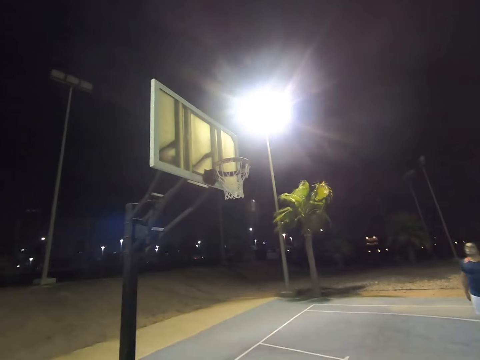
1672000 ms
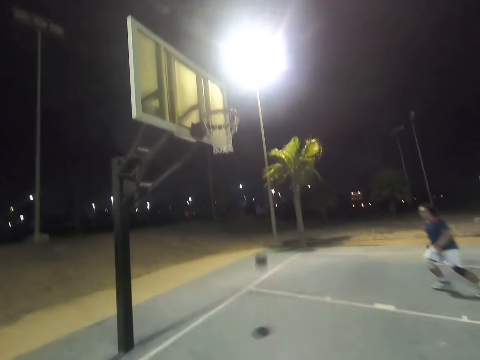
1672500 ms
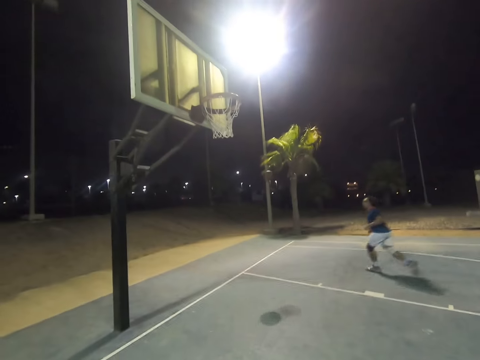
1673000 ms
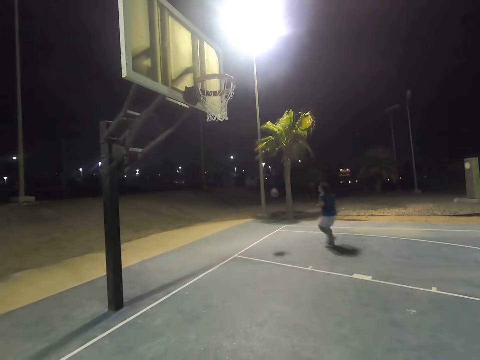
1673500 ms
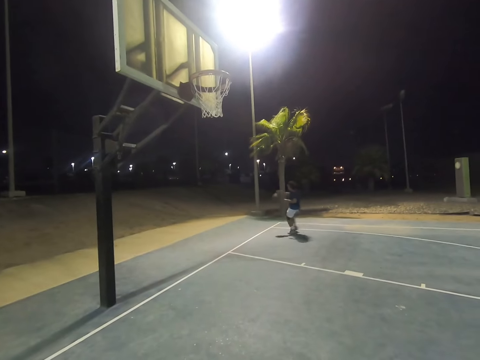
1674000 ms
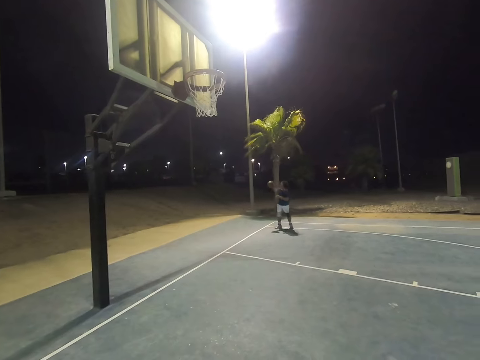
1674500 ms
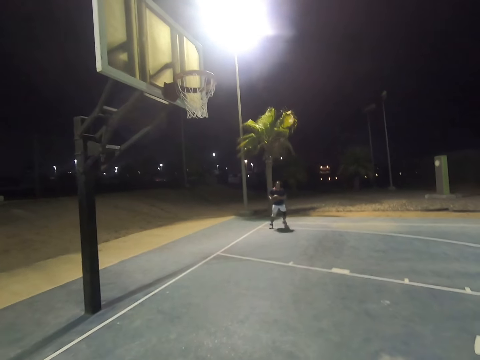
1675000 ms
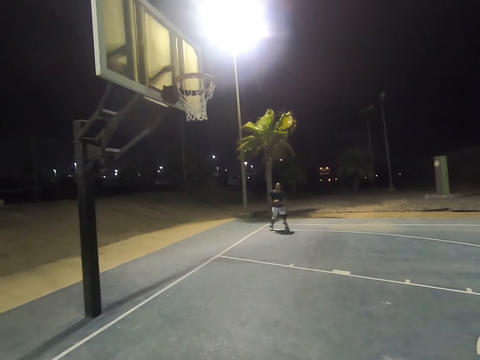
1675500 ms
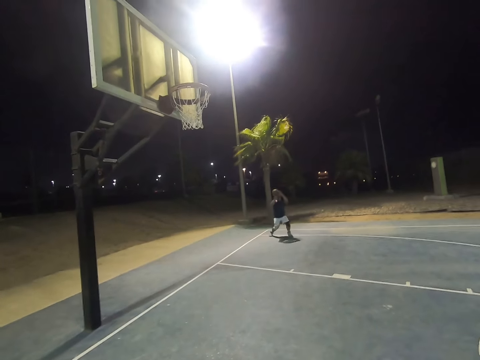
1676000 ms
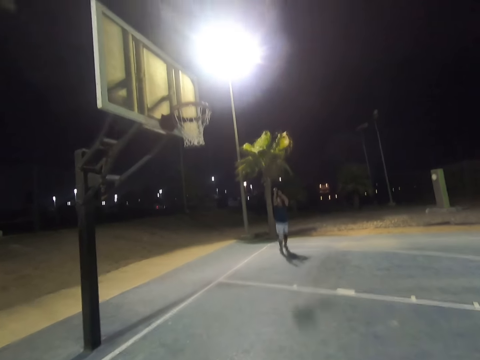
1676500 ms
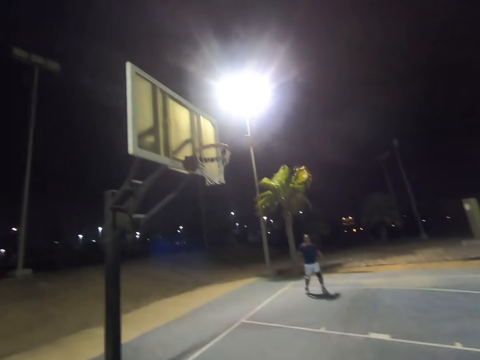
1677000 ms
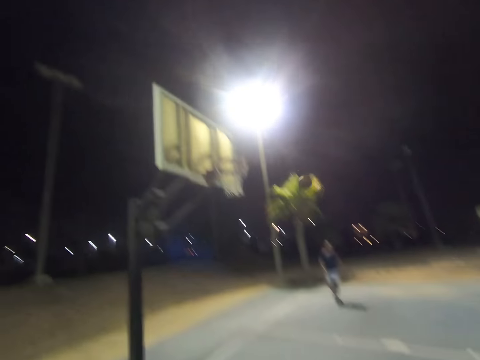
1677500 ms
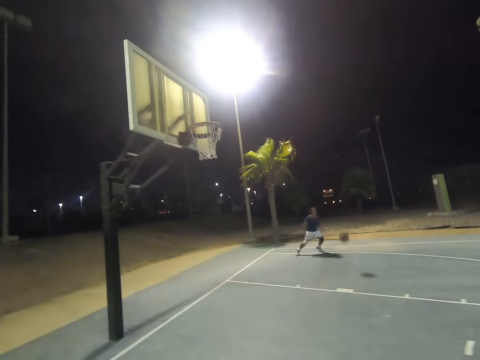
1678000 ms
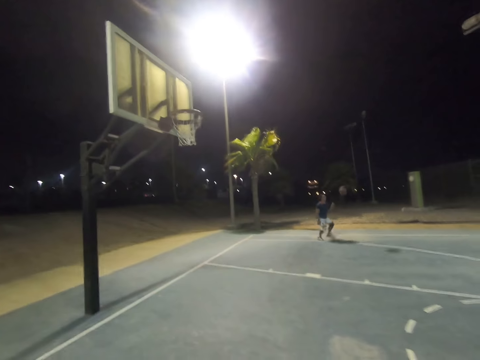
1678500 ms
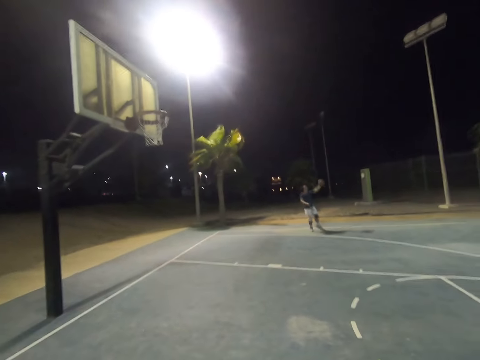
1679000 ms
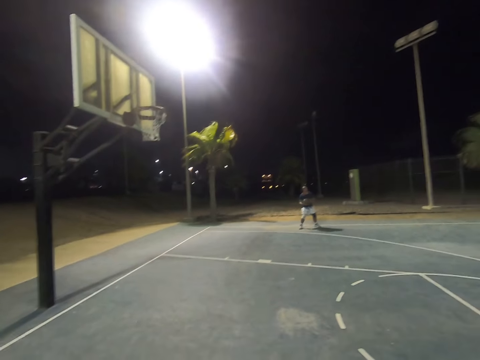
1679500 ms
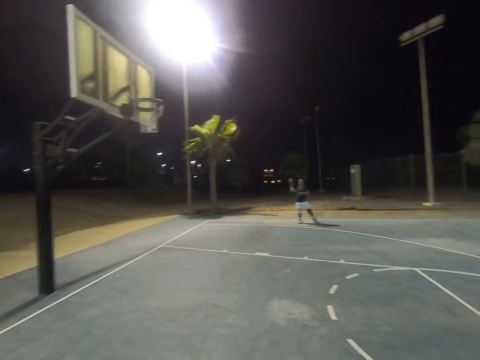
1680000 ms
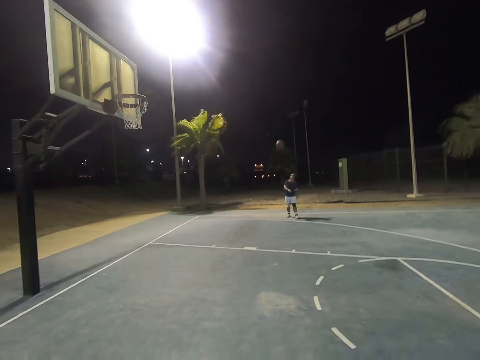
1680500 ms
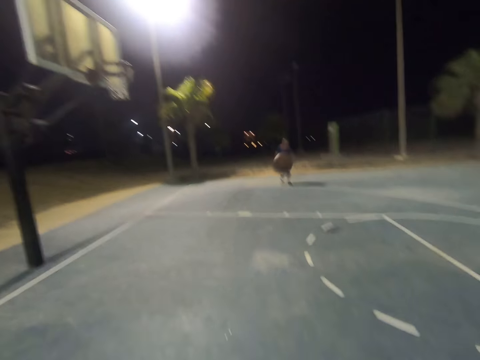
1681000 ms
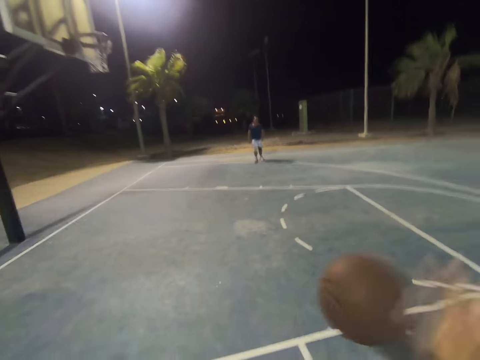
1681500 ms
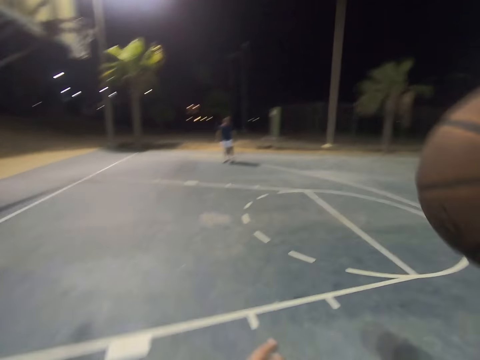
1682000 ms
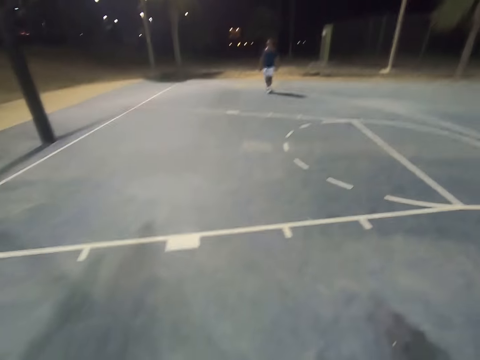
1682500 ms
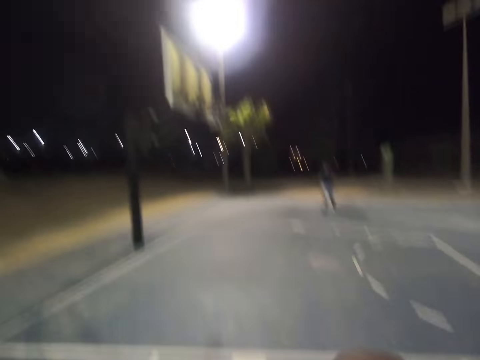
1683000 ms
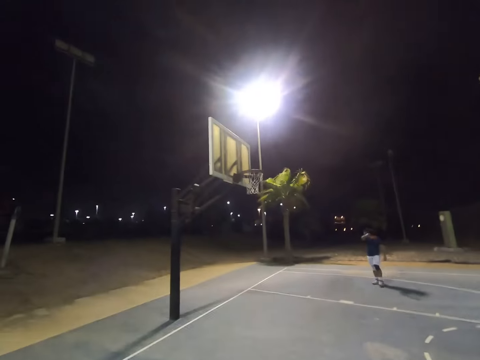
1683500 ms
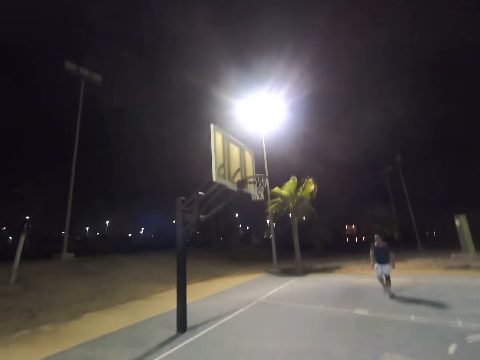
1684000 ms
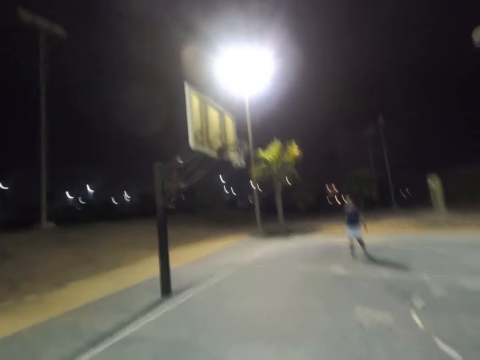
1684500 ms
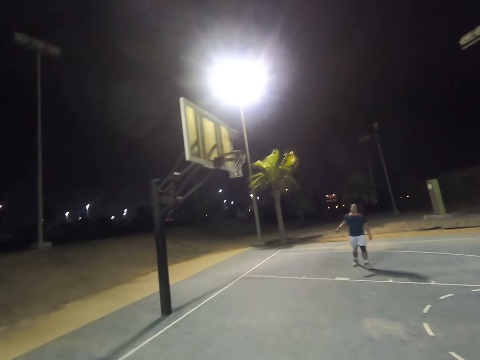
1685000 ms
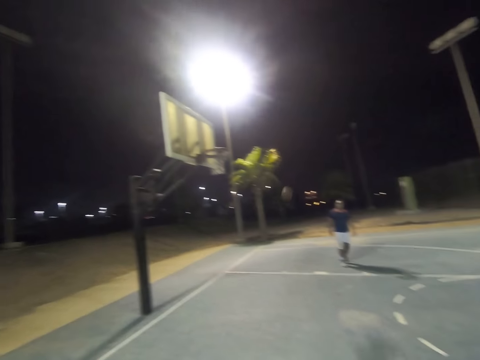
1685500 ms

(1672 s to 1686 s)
A man runs towards the basketball, catches the basketball, throws the basketball at the basket, runs towards the basketball, catches the basketball and throws the basketball at the camera wearer. The camera wearer catches the basketball and throws the basketball at the basket.

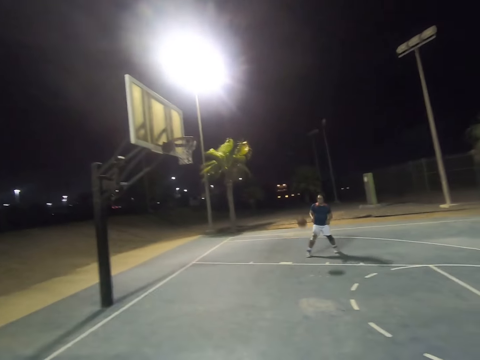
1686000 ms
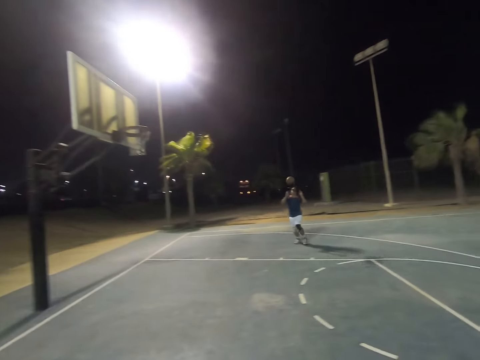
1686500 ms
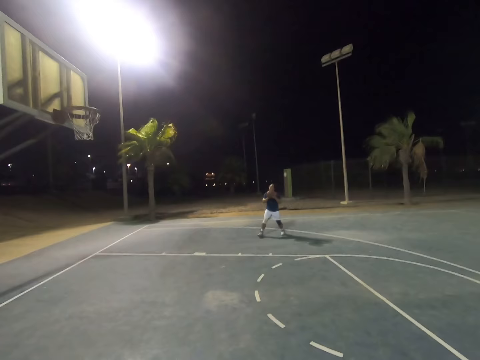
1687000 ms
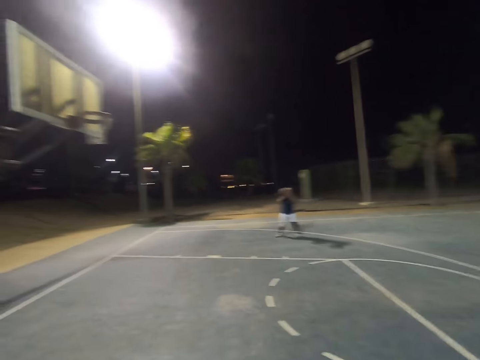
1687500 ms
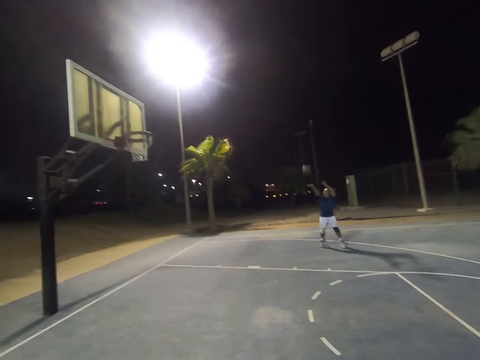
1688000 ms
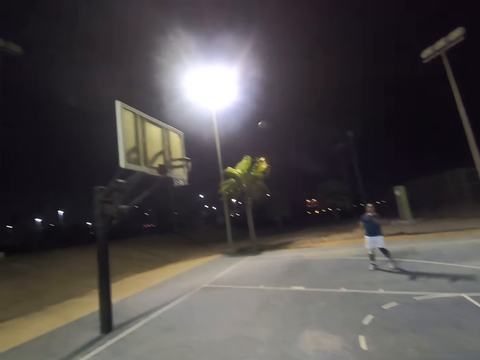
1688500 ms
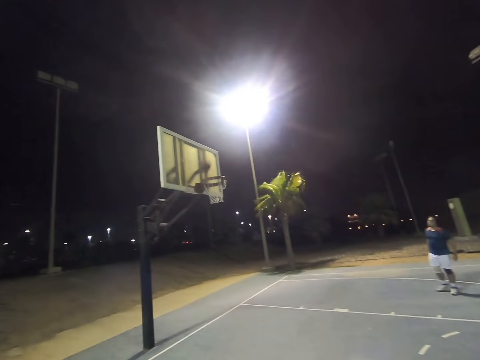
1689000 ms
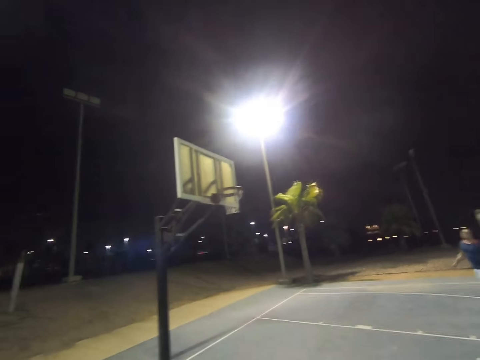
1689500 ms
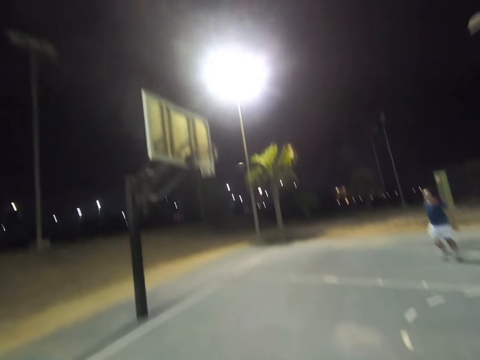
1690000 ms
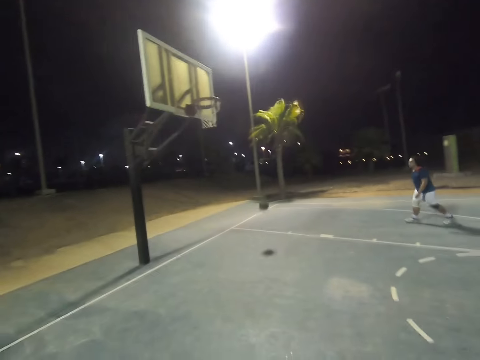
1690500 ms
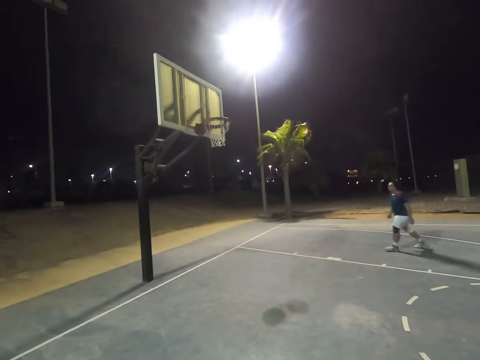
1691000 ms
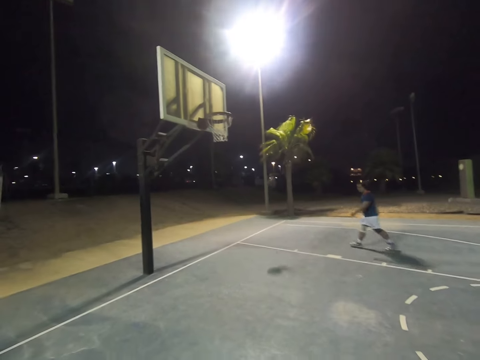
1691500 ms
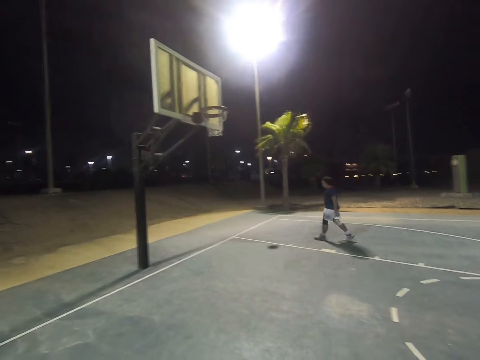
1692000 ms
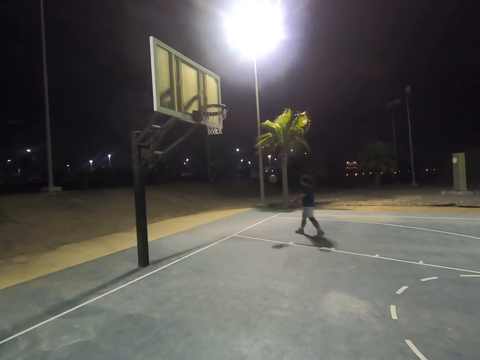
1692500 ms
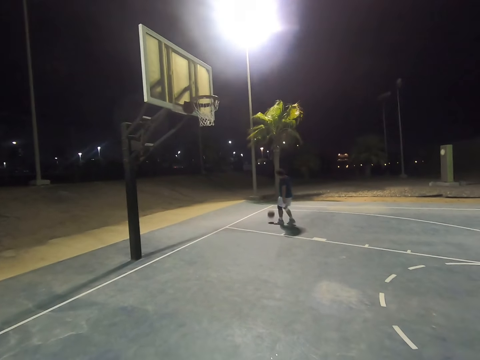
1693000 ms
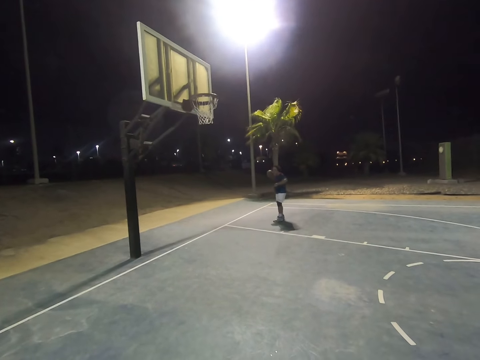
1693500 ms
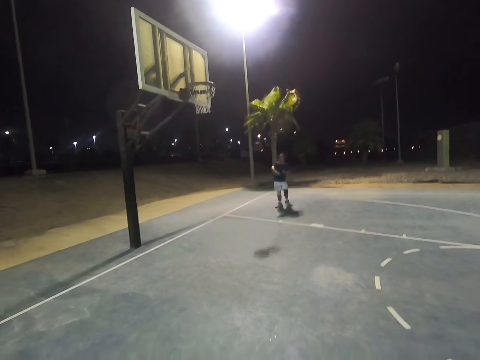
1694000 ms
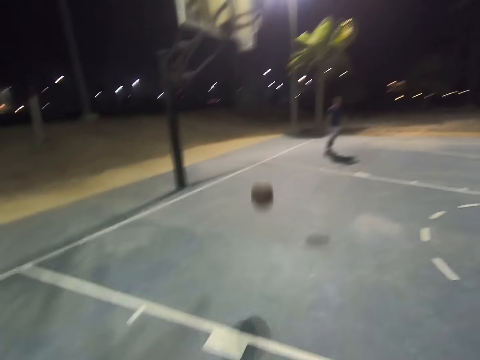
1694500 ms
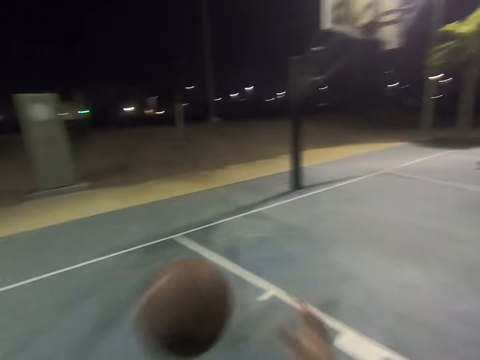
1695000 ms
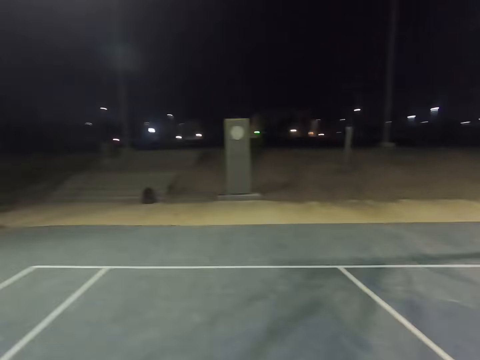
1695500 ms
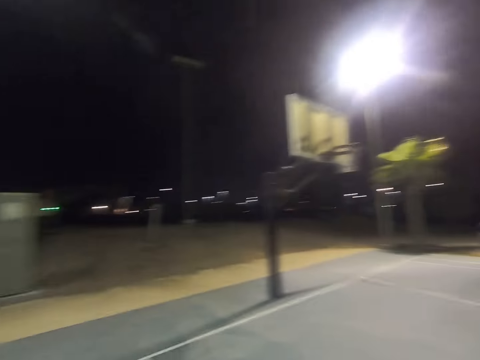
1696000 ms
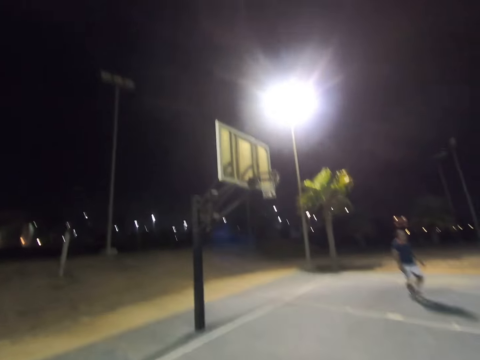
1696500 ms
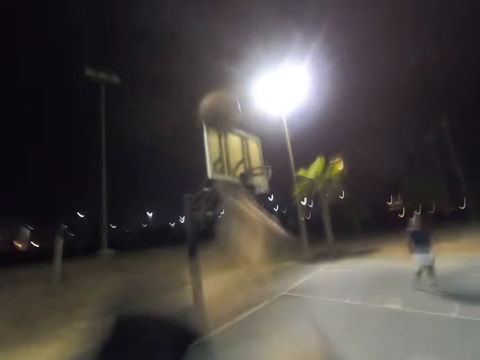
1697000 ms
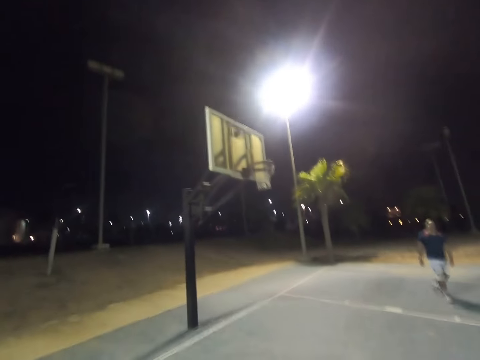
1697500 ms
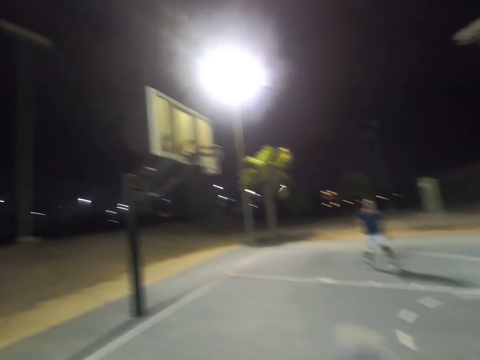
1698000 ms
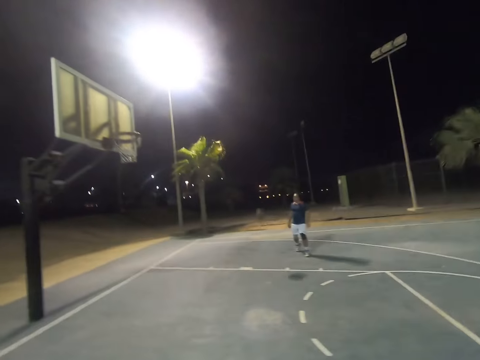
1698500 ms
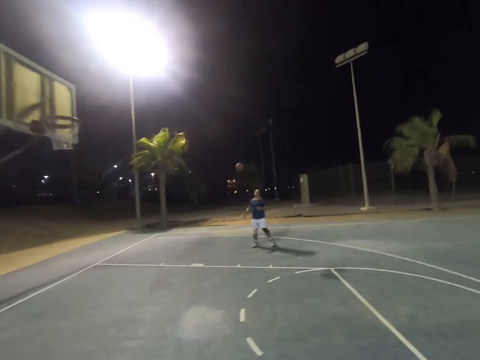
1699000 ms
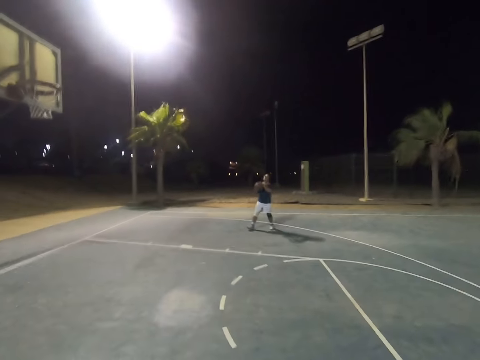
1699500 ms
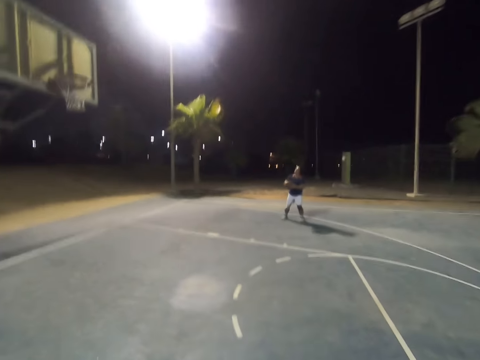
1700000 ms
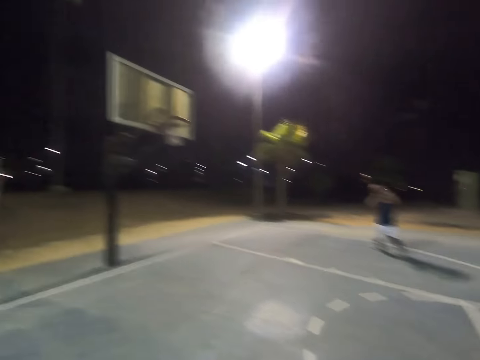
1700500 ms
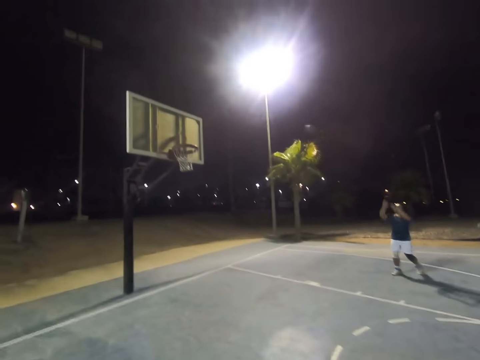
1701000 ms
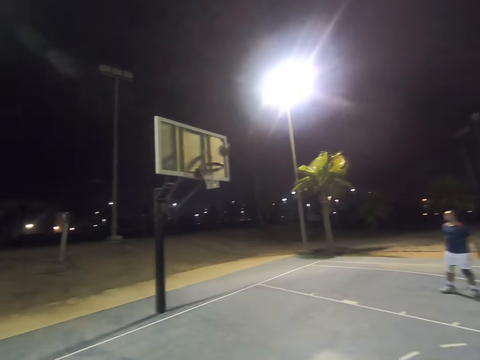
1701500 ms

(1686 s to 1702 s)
A man catches the basketball, throws the basketball at the basket, walks towards the basketball, catches the basketball and throws the basketball at the camera wearer. The camera wearer catches the basketball and throws the basketball at the basket. The man catches the basketball and throws the basketball at the basket.
